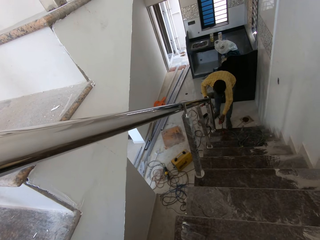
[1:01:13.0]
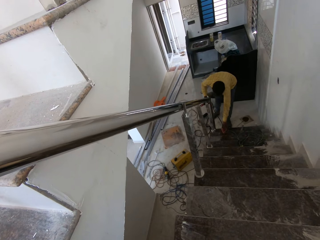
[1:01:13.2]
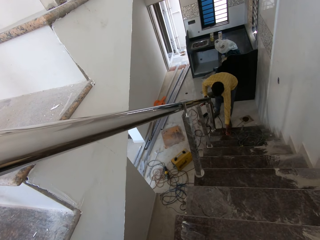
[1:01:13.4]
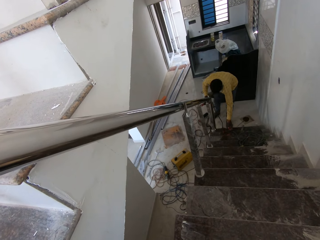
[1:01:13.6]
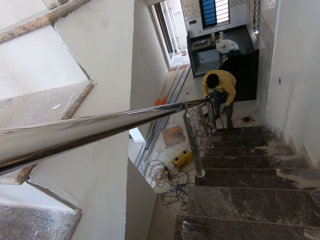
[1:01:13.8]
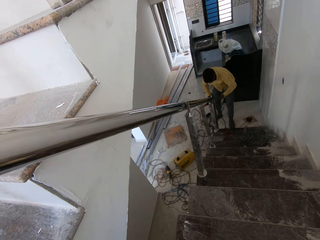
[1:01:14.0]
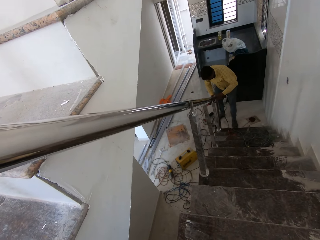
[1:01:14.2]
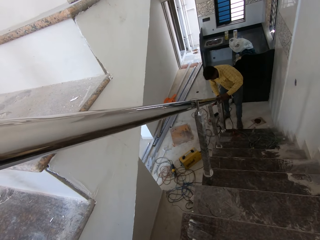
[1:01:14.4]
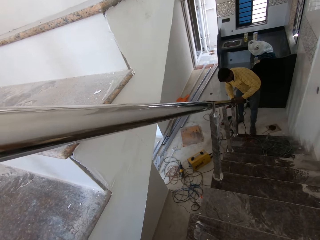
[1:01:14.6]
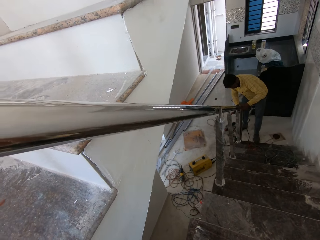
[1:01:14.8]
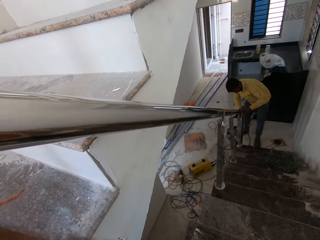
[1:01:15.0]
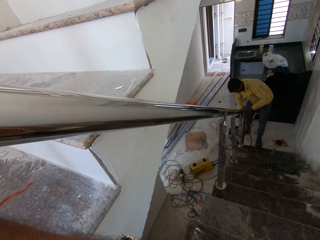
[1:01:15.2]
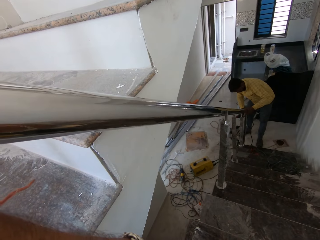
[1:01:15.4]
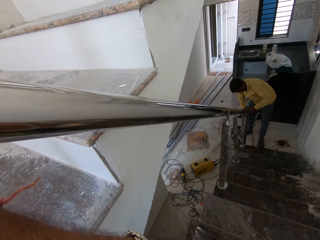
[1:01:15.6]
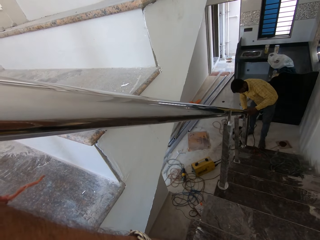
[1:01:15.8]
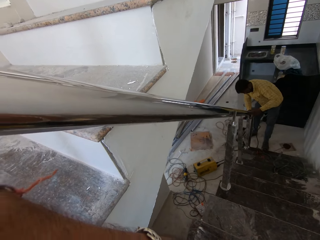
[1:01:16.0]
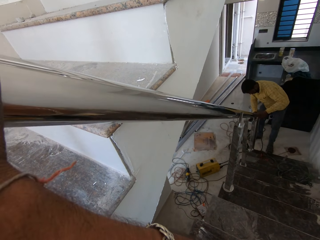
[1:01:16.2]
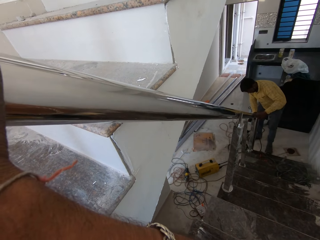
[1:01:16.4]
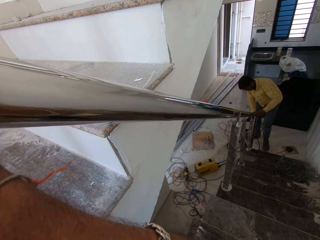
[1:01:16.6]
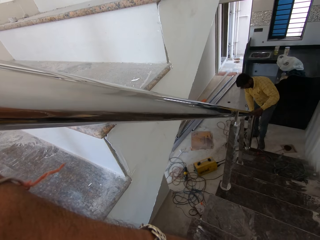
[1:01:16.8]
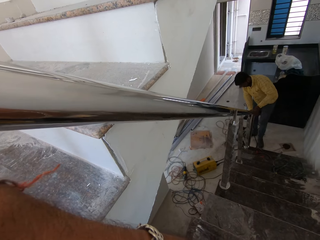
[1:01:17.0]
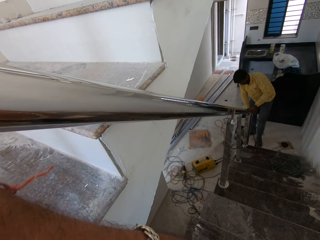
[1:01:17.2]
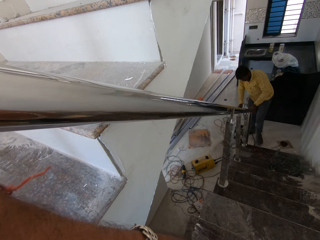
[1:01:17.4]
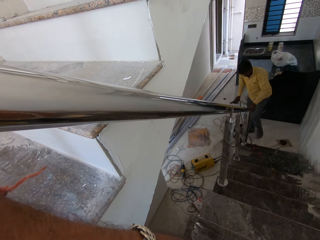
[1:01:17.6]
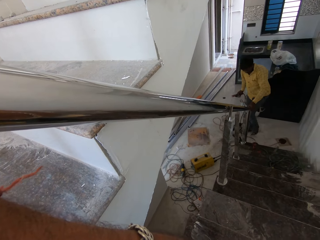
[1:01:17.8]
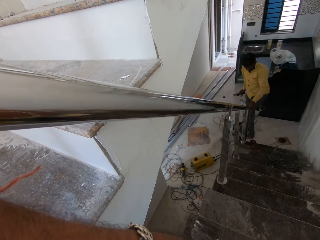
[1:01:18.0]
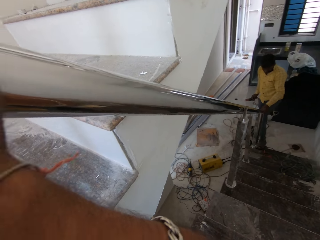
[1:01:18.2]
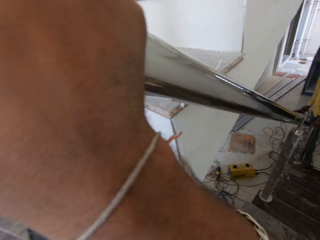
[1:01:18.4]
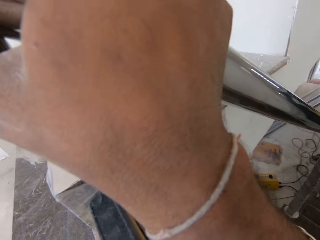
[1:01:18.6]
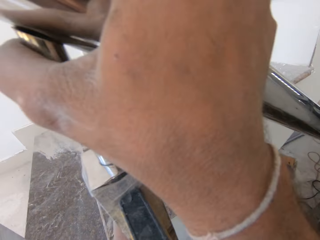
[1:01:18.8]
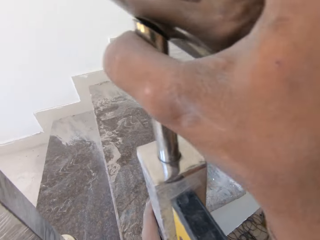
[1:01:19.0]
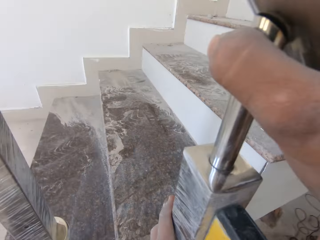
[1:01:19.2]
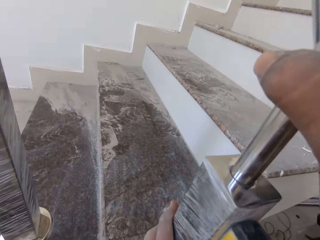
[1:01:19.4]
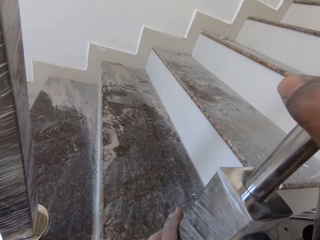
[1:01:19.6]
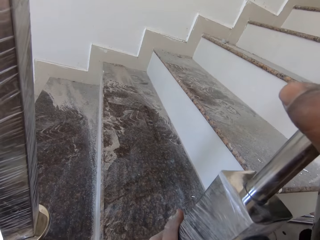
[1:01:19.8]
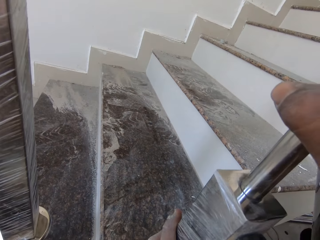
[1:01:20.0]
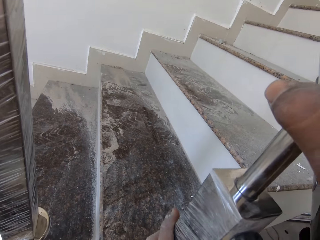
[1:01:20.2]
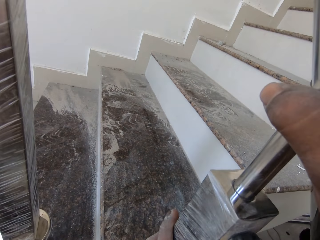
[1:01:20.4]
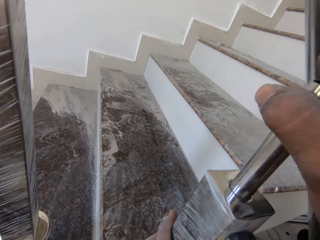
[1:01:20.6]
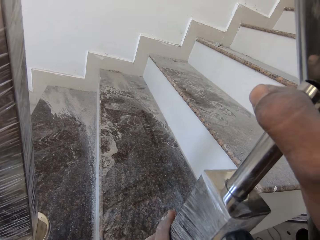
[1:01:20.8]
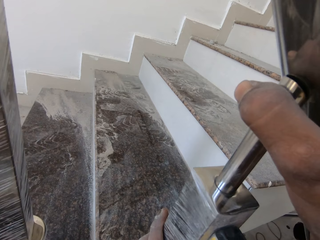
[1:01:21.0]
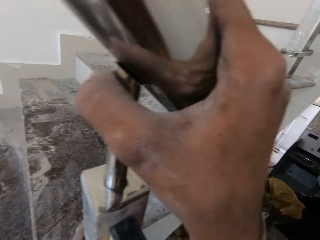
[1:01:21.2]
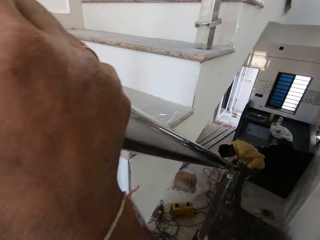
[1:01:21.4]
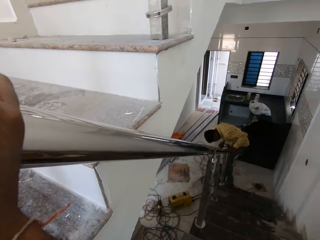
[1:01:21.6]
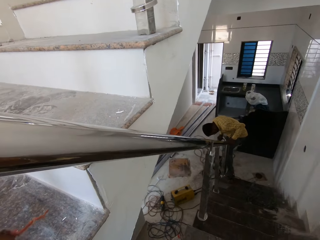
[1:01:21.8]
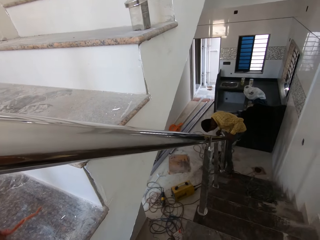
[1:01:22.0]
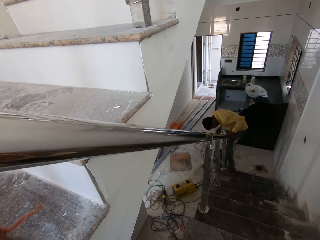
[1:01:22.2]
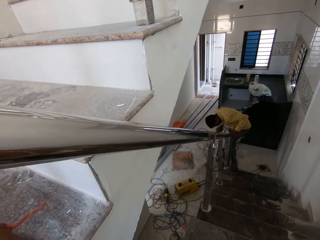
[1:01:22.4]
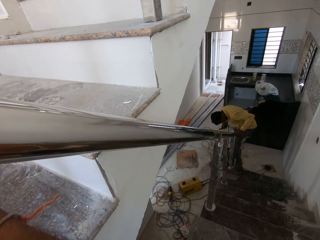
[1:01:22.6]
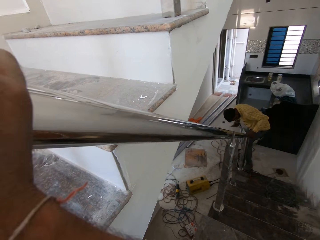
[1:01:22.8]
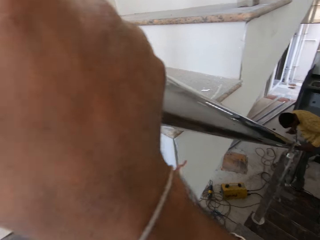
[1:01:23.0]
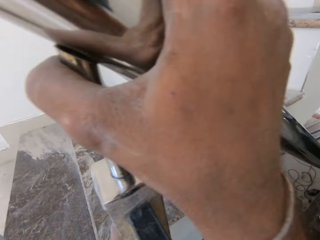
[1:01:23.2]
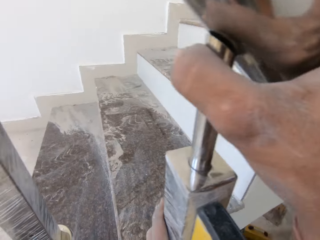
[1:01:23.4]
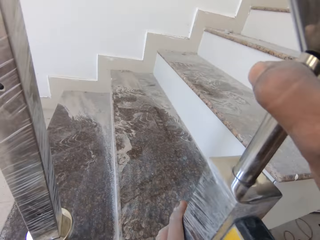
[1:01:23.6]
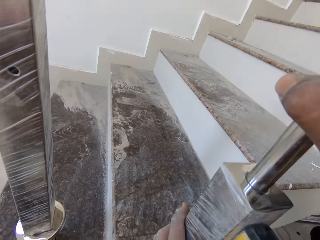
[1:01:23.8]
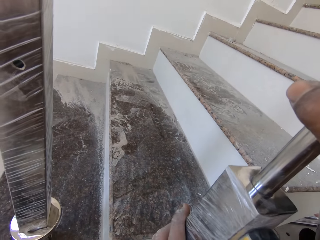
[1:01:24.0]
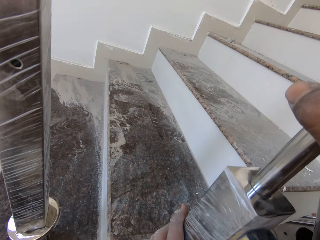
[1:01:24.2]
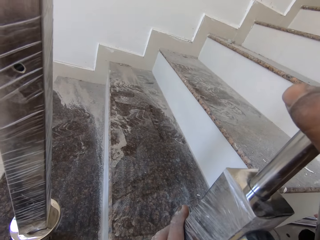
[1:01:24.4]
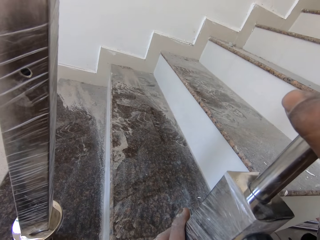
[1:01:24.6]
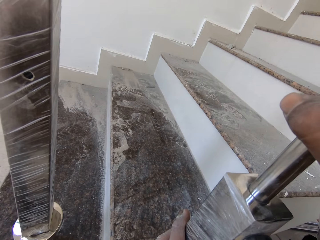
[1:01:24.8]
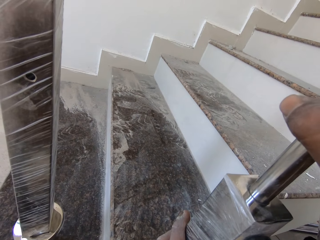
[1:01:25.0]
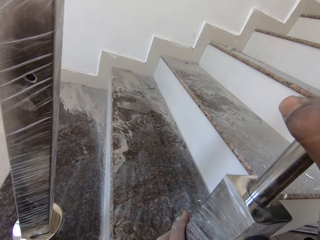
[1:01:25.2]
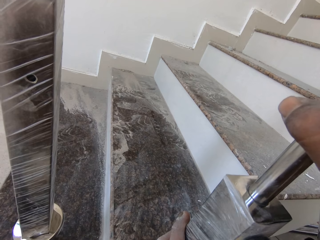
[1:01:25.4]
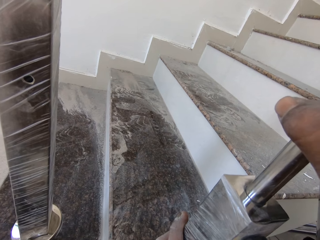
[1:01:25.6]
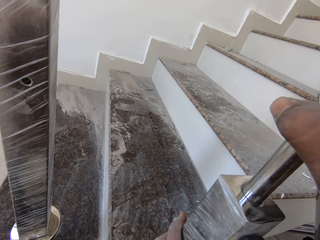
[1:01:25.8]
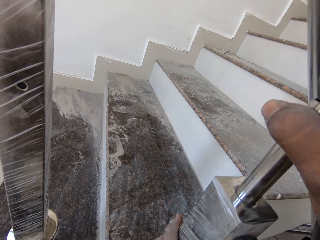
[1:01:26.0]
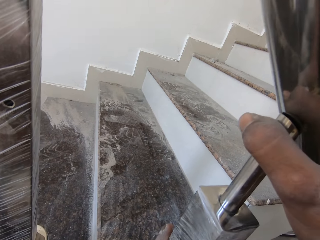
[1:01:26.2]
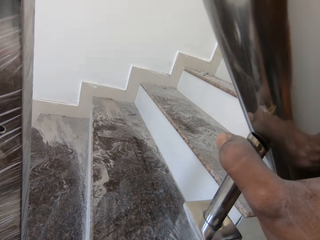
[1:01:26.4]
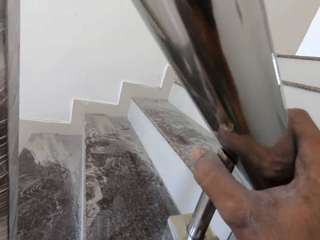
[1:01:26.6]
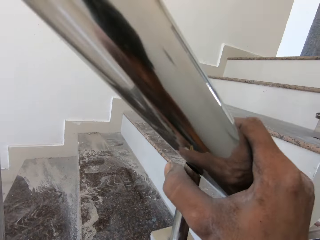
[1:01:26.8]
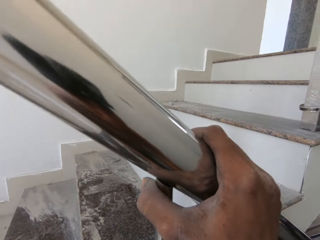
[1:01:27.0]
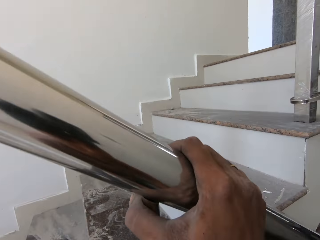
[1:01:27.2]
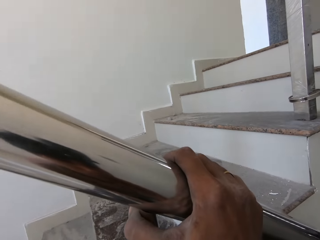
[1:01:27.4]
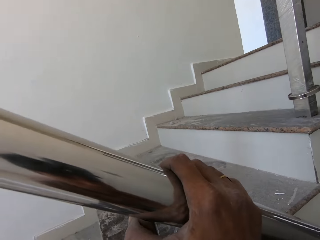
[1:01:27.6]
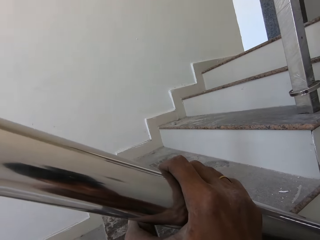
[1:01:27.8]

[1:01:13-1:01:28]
The man drops the steel shaving on the stairs with his left hand. He holds the stairs rail with his left hand. The camera wearer holds the stairs rail. They look around. They hold the stairs rail.

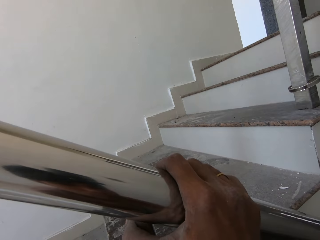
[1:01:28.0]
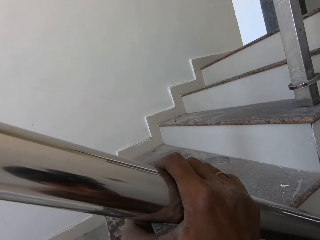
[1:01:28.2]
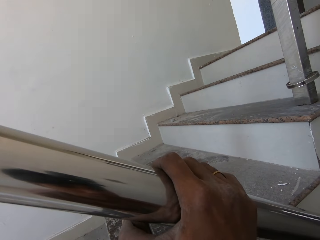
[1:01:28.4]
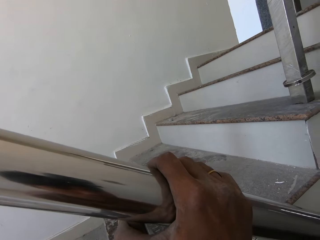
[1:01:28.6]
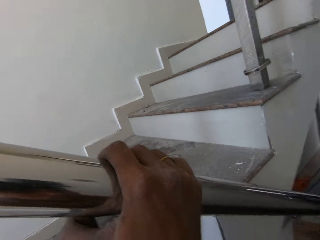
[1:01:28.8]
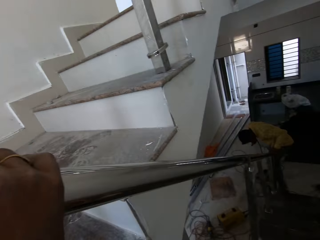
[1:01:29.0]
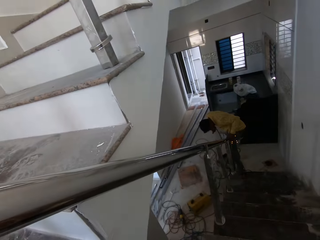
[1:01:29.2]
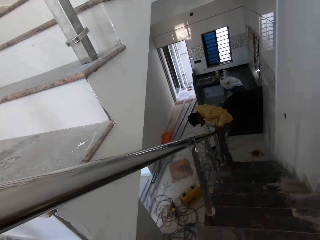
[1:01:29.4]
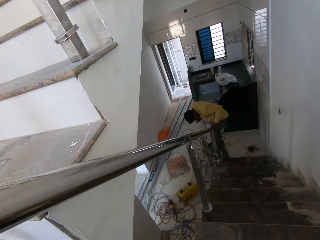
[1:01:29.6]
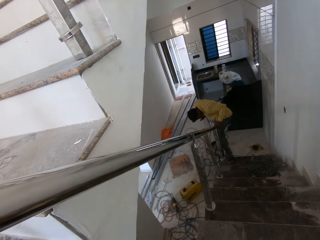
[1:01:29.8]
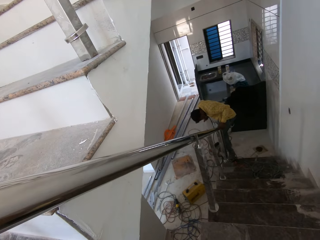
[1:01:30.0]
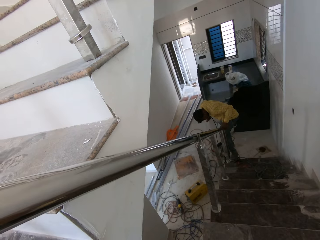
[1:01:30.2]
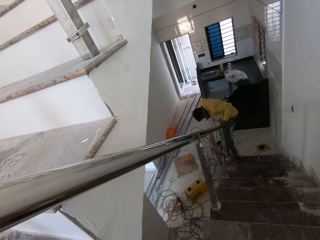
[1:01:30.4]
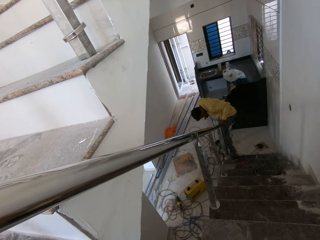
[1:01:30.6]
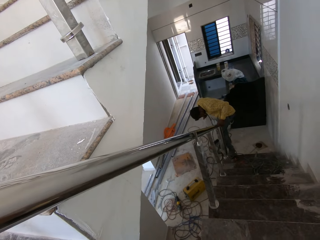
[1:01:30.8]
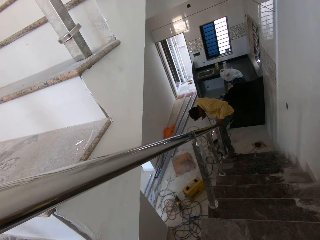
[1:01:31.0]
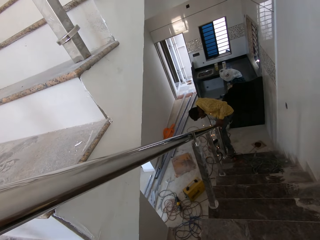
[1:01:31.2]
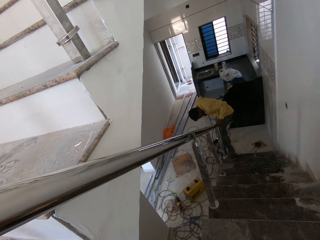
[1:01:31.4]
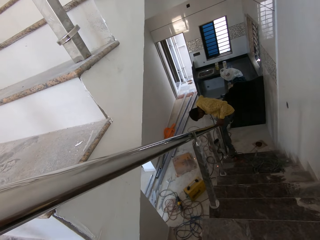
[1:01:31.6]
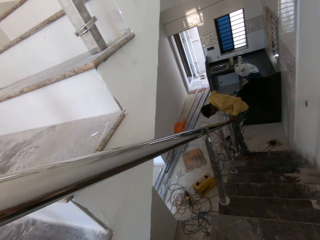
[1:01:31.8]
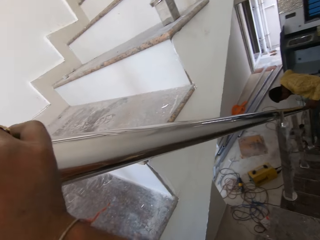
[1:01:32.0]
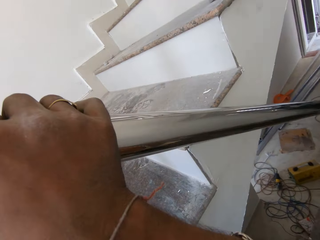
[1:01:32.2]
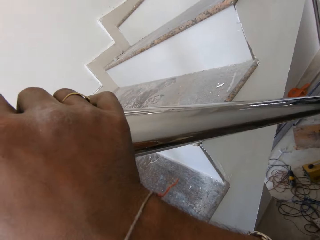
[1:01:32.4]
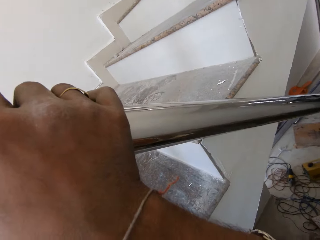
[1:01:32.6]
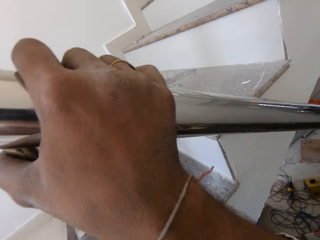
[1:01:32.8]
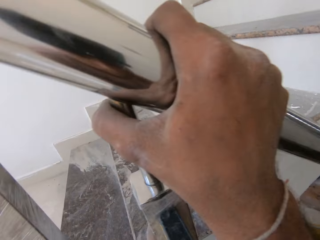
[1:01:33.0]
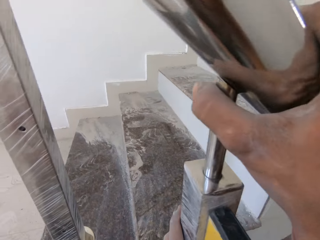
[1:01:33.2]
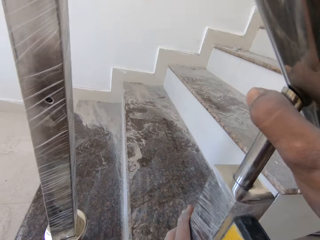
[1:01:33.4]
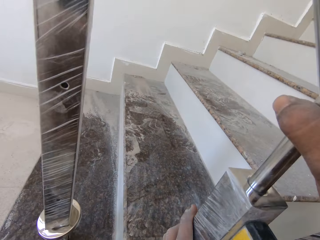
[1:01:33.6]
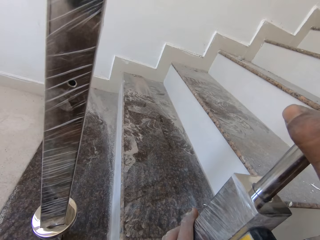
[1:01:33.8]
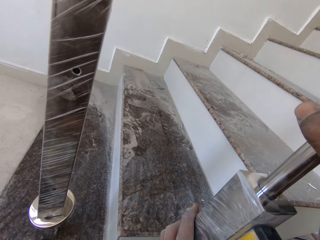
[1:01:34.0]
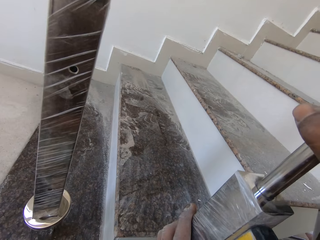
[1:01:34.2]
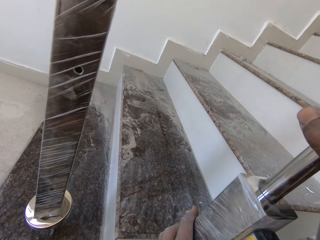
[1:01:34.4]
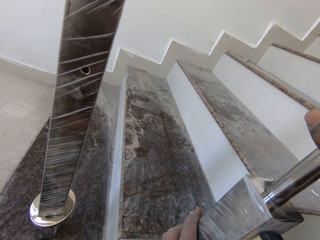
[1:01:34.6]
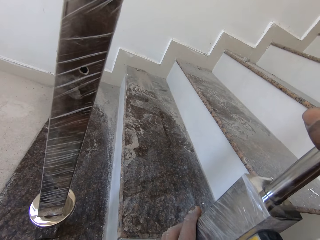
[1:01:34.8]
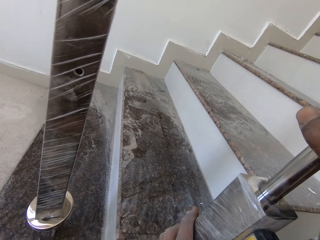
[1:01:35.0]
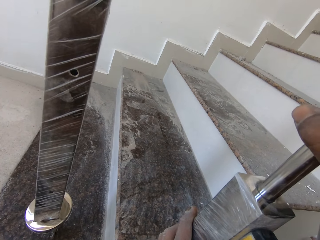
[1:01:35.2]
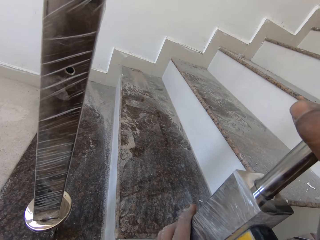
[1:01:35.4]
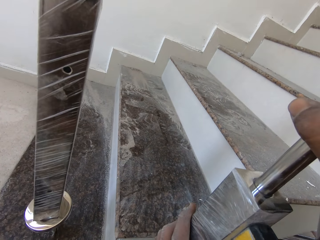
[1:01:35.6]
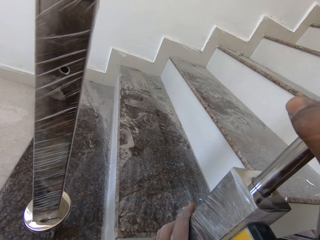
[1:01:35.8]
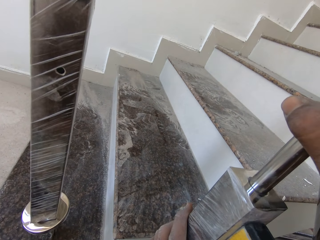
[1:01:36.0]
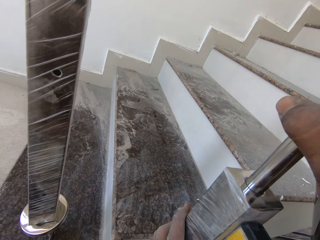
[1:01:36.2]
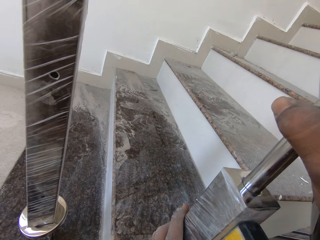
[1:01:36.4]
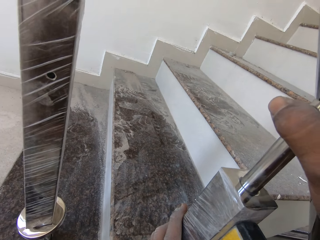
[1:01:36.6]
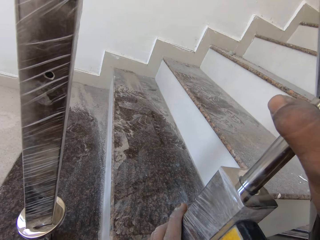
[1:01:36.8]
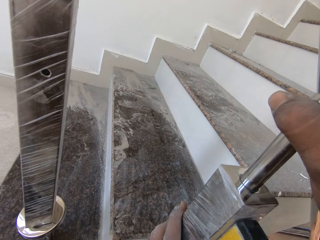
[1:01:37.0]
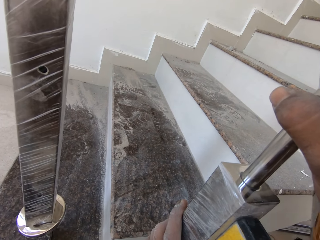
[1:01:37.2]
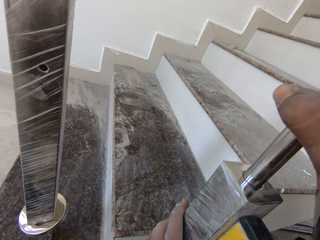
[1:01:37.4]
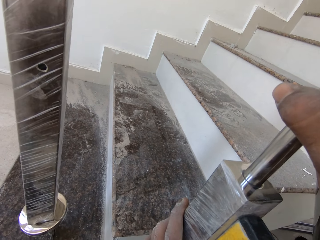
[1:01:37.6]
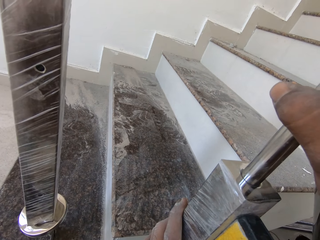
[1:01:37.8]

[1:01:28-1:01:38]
The man welds the stairs rail to the steel spindle with the welding torch in his right hand. He hits the stairs grill rail. The camera wearer holds the stairs rail.
